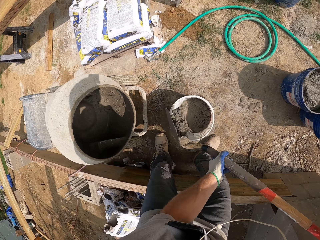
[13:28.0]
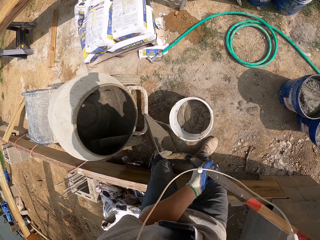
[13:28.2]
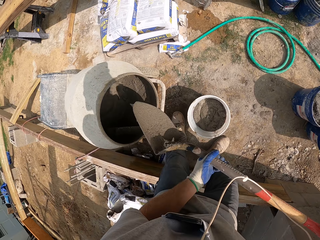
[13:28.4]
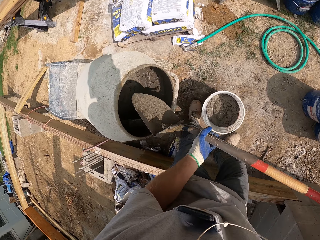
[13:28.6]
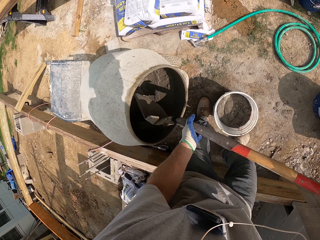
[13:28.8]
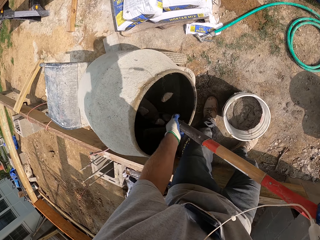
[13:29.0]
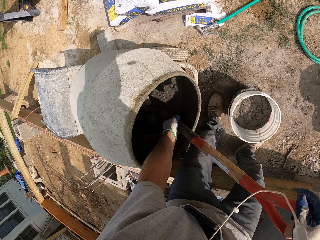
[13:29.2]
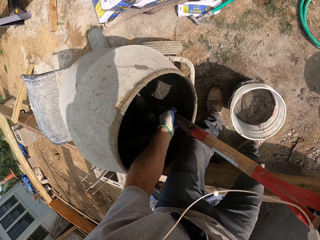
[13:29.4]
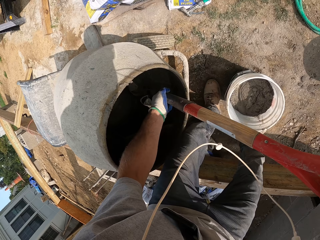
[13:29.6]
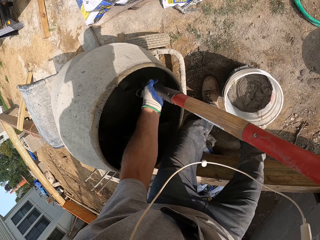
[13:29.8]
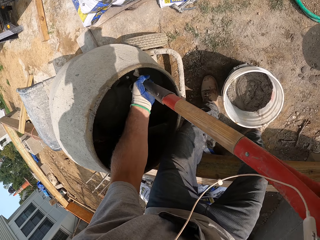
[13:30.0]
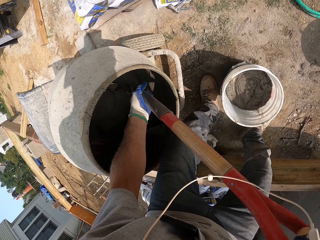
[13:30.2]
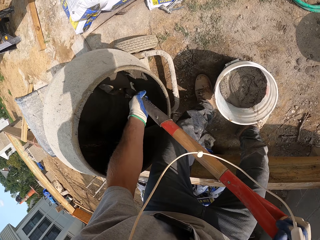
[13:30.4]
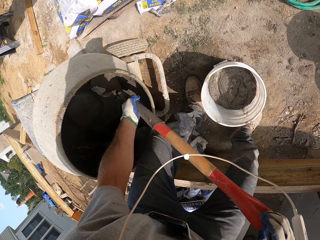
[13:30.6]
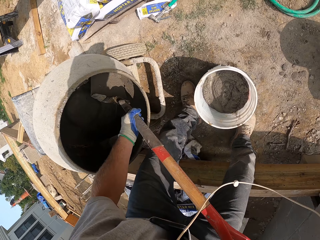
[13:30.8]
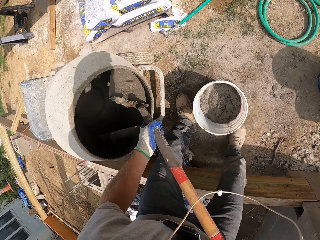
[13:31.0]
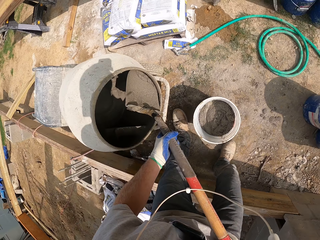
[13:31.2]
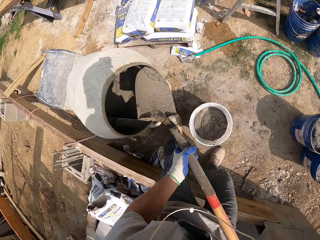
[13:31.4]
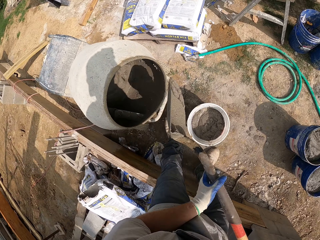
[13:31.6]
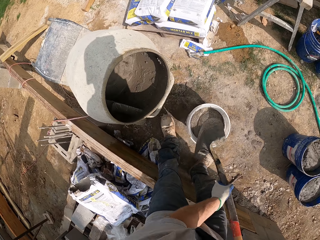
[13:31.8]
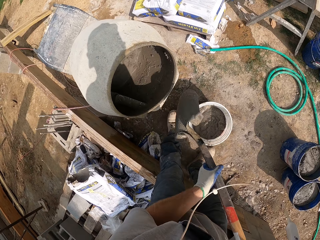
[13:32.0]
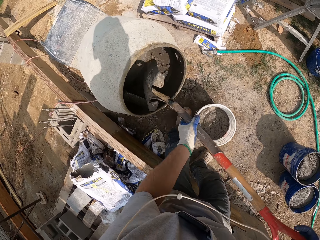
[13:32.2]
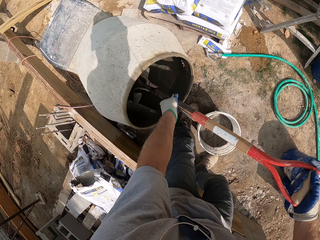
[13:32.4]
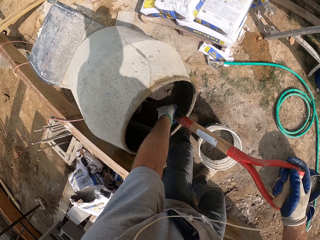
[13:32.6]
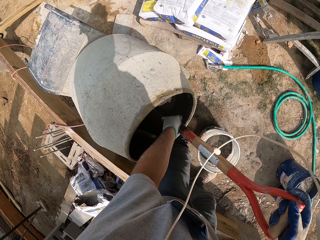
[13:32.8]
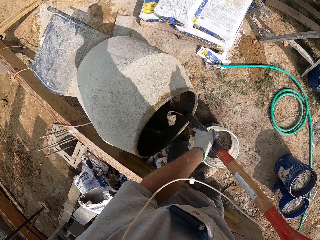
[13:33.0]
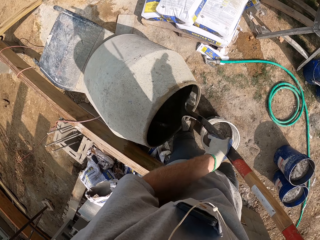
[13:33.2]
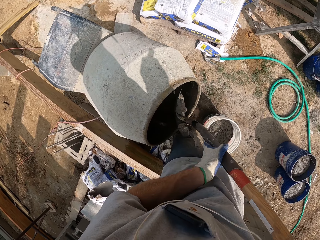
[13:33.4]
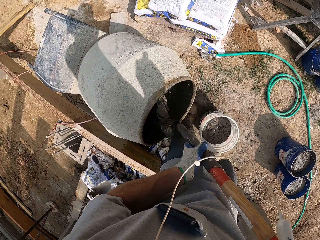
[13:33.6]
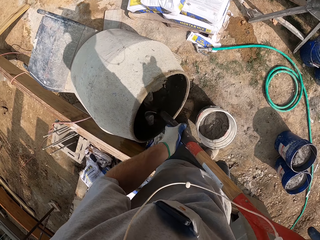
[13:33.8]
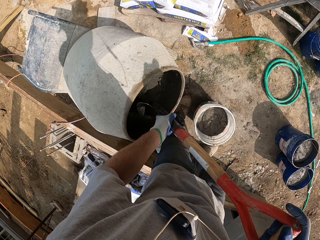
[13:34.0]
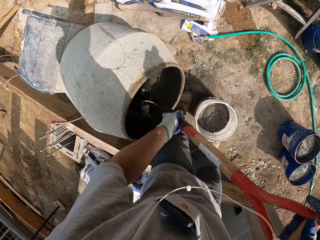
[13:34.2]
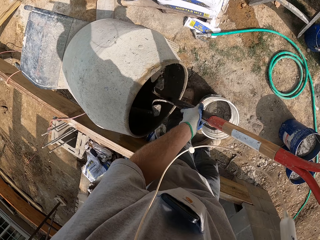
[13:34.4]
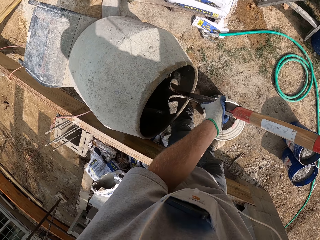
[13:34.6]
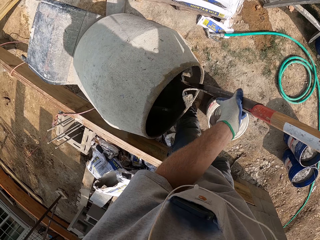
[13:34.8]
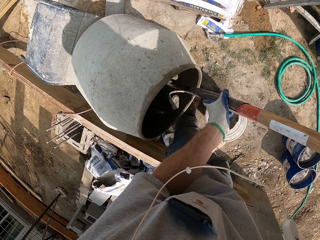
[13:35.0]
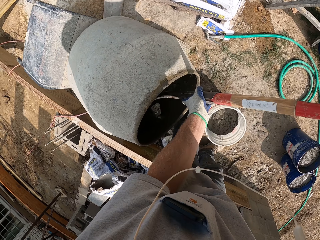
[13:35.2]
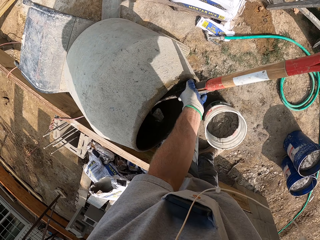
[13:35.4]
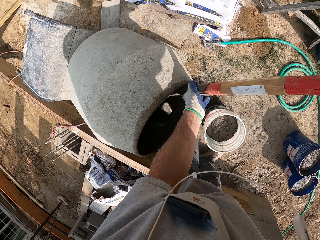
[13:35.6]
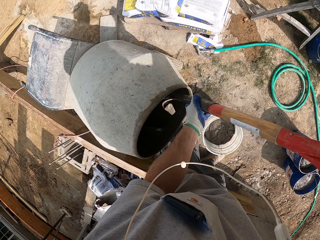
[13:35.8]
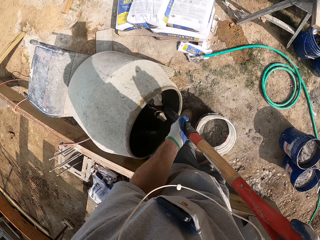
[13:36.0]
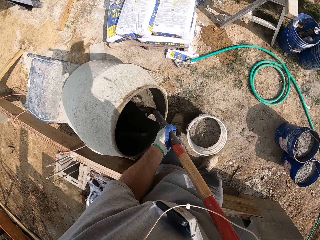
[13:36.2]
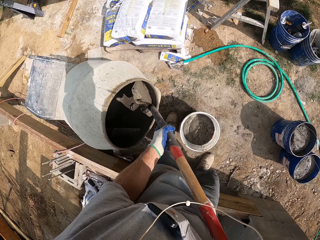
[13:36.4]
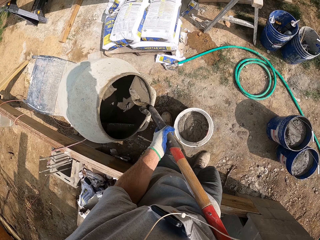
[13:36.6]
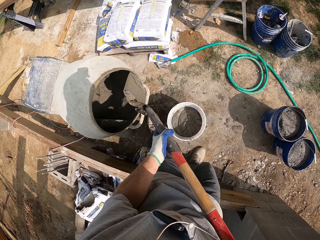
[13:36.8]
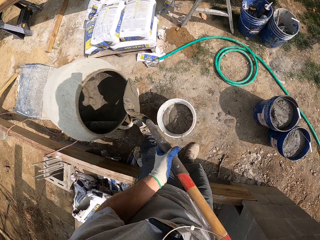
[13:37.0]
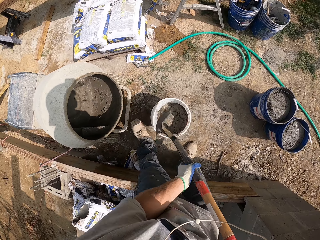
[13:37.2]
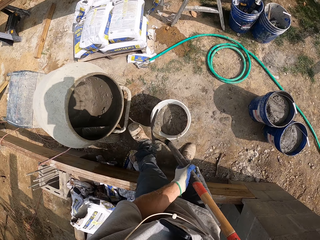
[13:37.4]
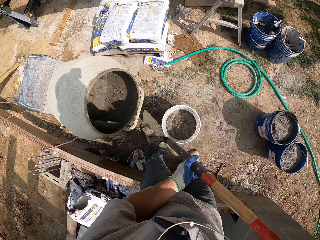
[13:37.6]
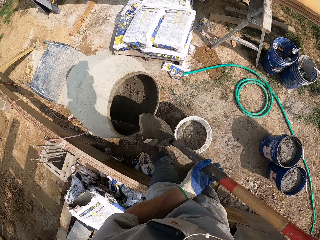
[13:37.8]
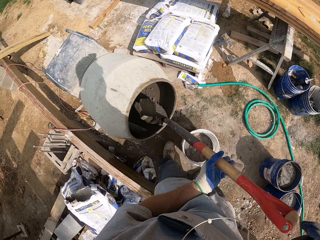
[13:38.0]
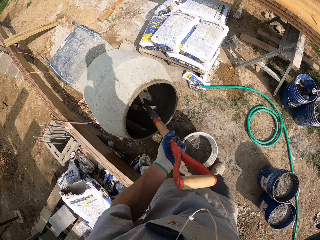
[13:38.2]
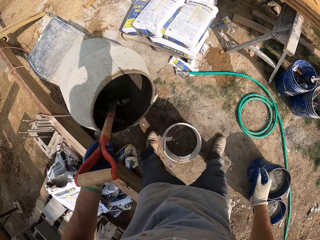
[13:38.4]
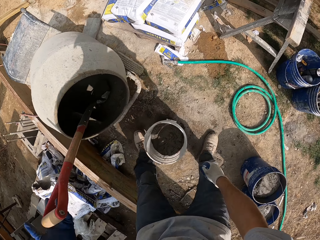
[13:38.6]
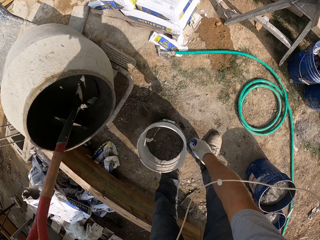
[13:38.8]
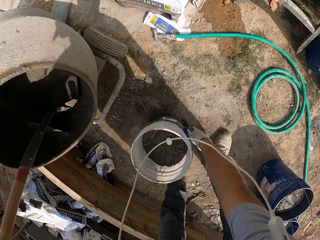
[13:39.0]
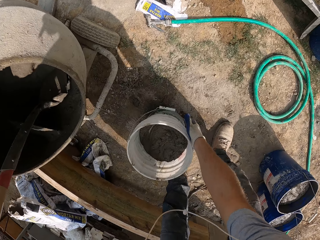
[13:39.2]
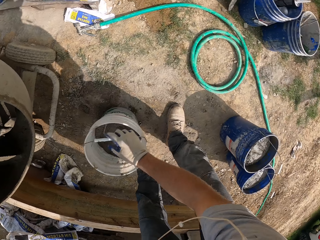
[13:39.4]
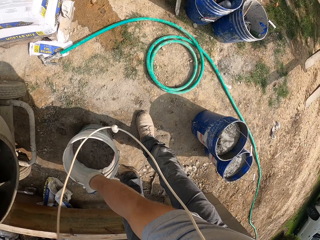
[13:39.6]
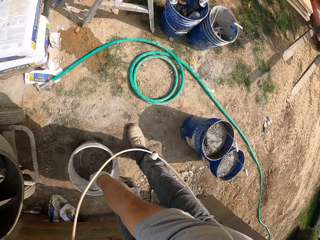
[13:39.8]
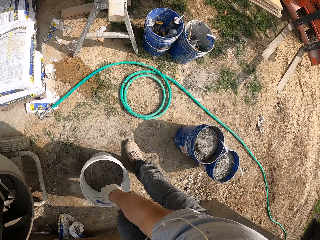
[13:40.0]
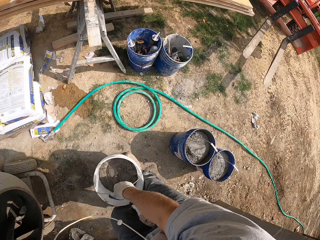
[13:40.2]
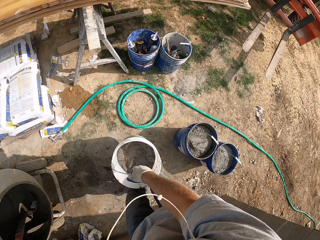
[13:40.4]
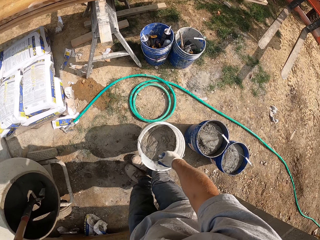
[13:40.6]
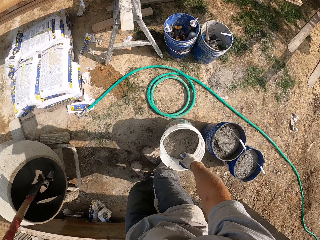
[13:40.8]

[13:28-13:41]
The camera wearer pours the cement in the bucket. They scoop the cement with the shovel. They pour the cement in the bucket. They scoop the cement with the shovel. They pour the cement in the bucket. They put the shovel in the mortar mixer. They move the bucket aside.

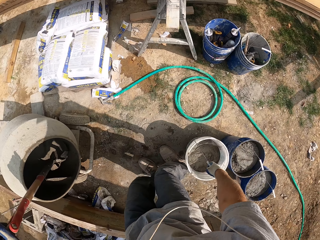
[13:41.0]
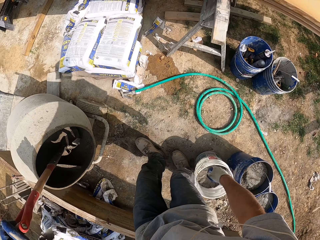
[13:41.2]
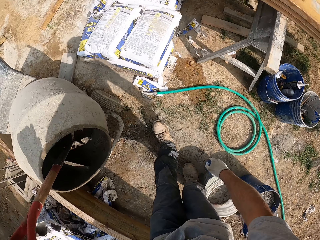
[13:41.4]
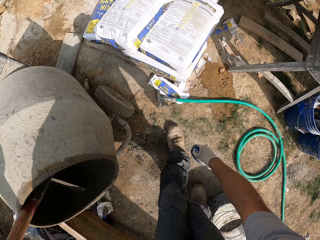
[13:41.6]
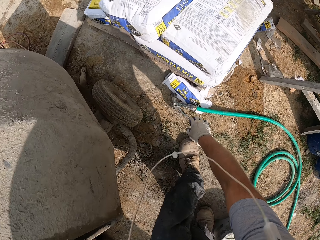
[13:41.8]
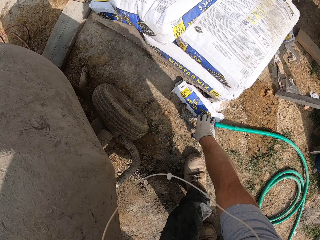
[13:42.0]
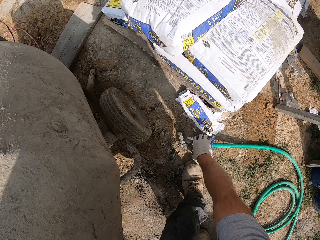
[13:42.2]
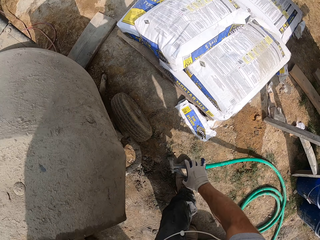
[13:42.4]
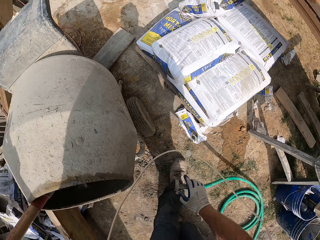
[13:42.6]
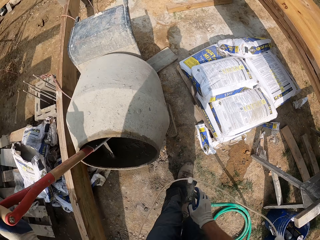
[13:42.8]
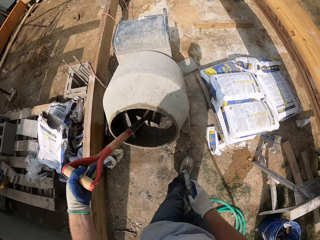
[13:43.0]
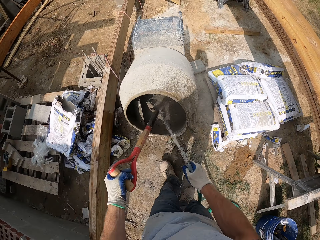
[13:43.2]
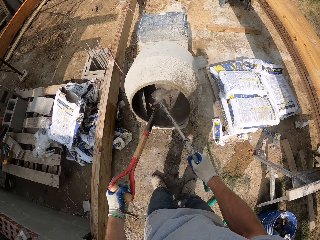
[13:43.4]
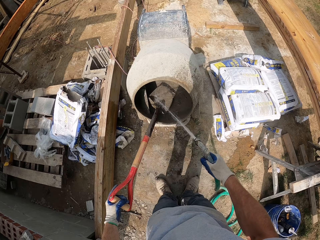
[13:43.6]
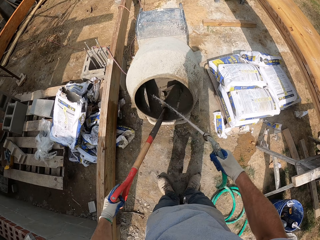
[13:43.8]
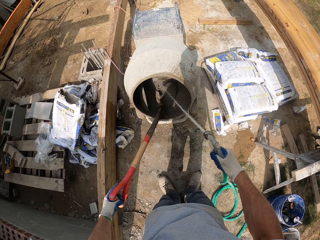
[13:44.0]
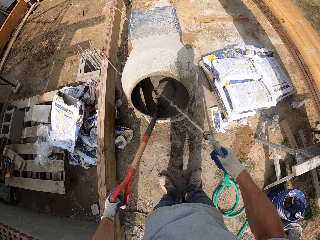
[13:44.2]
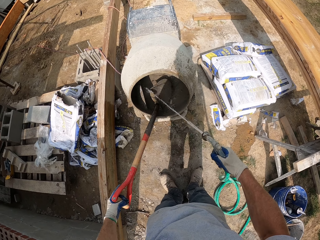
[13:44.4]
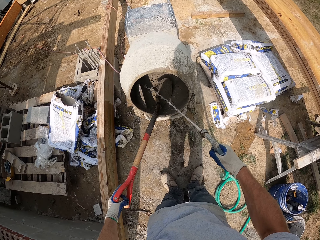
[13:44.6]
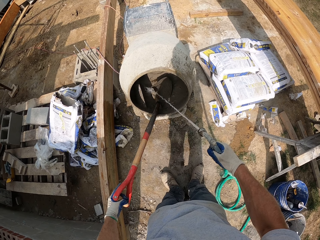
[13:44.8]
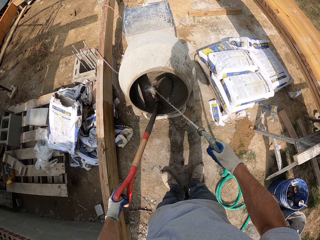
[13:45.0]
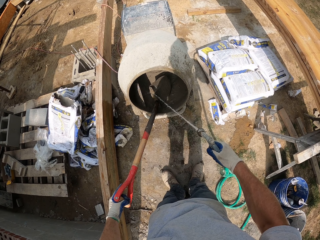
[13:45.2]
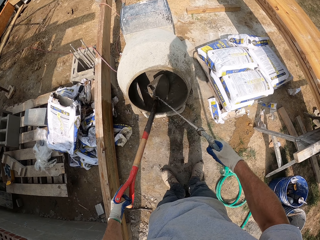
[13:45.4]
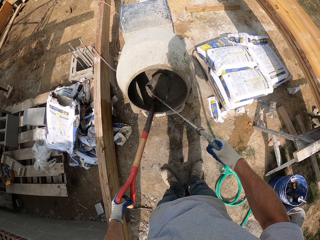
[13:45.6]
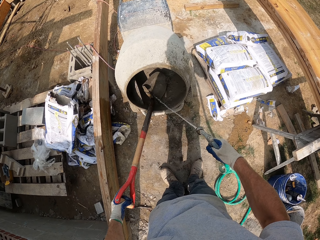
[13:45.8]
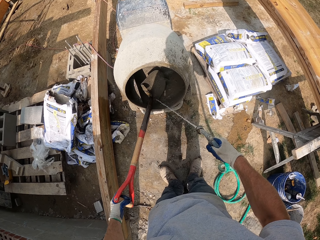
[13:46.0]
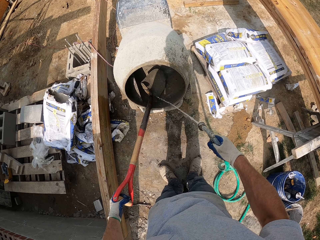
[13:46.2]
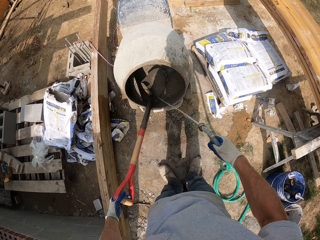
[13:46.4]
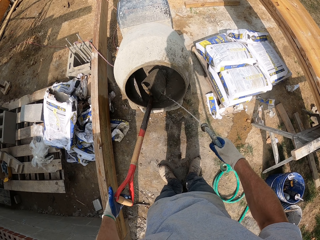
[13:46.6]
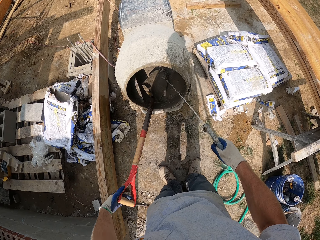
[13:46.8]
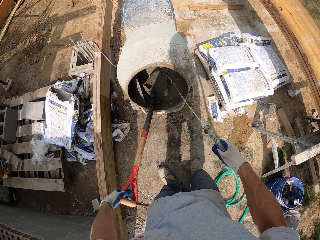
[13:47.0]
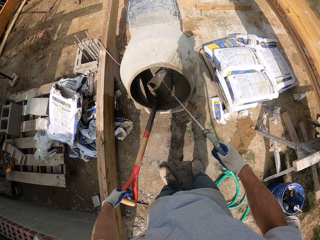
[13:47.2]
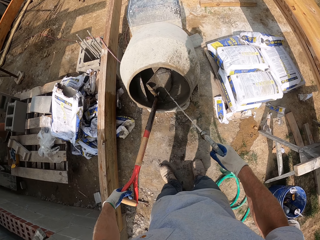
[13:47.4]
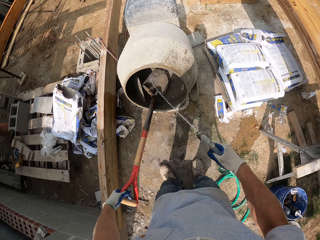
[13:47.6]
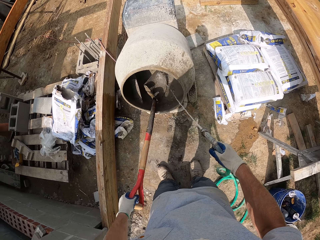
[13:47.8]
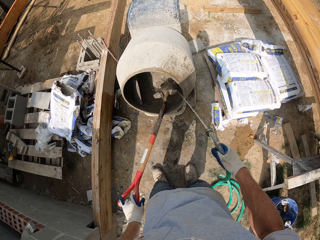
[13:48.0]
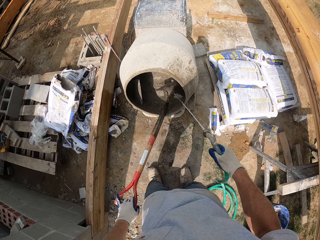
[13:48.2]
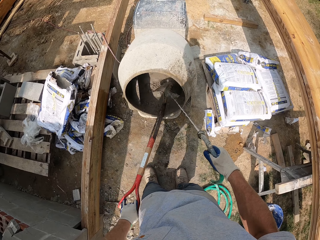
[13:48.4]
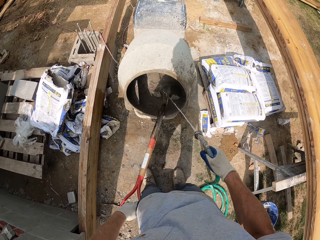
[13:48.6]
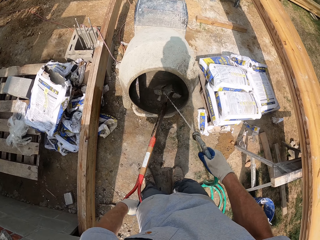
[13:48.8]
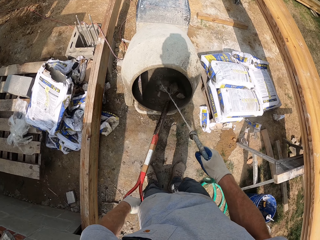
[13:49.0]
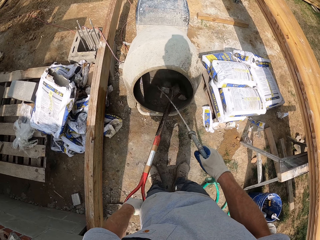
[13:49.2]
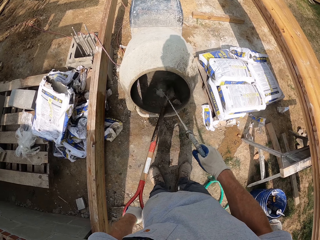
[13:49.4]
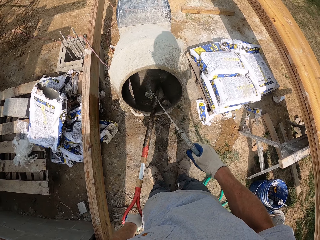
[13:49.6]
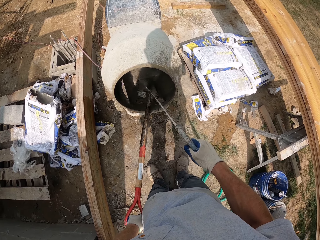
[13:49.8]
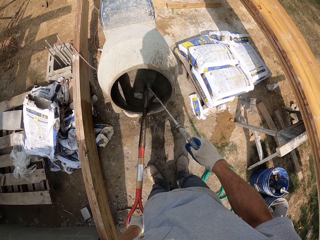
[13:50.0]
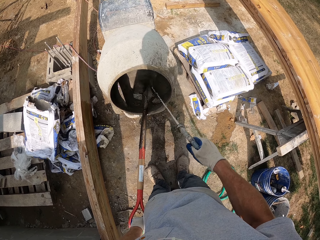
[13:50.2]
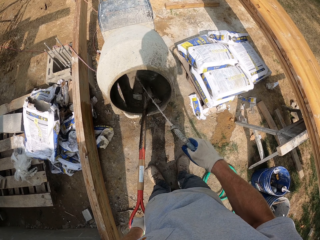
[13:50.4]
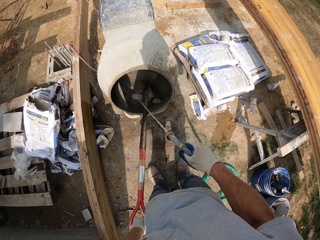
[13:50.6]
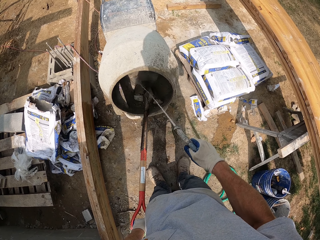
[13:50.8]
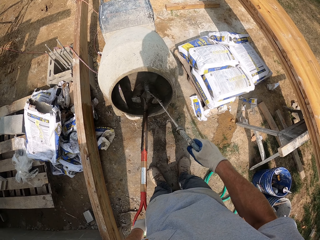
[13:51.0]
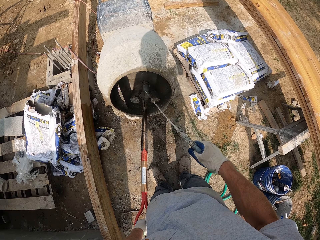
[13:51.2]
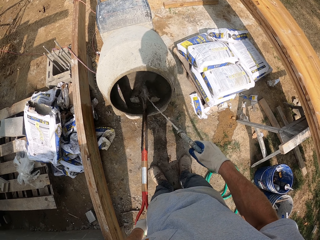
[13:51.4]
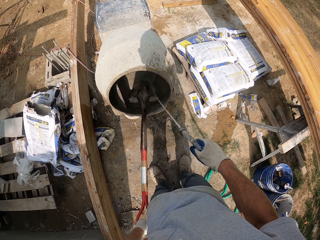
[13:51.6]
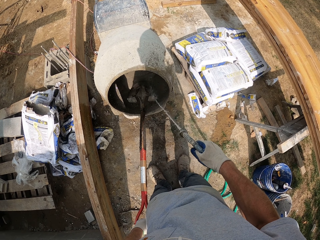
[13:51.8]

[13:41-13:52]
The camera wearer moves the cement. They pick up the water hose gun. They spray water into the cement mixer. They spray water on the shovel.
